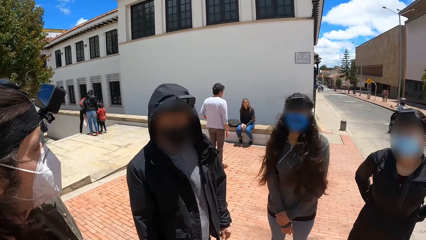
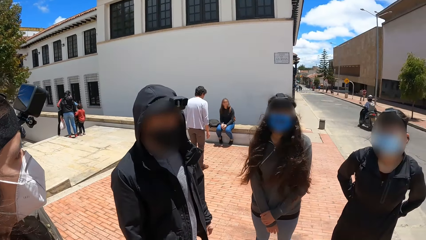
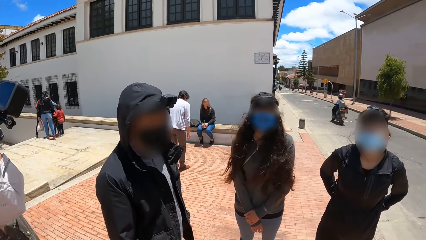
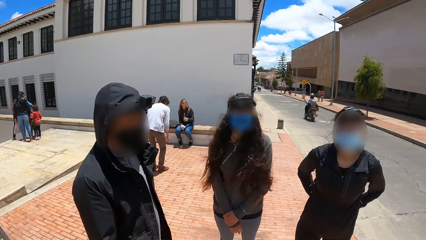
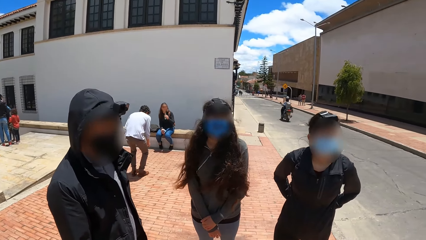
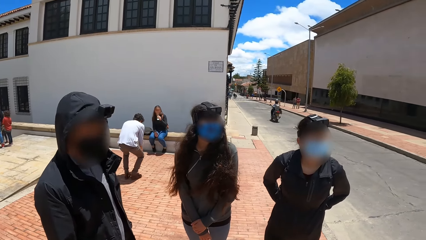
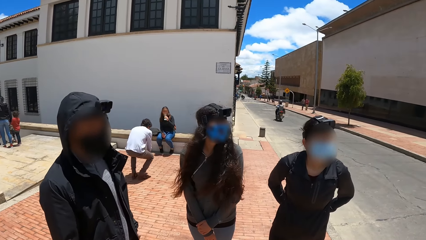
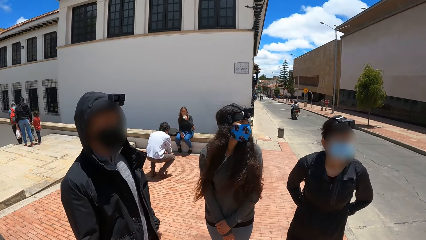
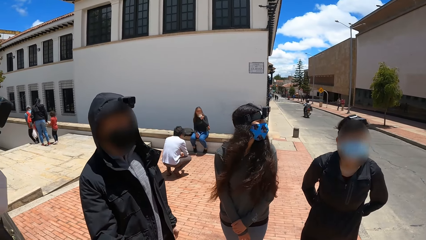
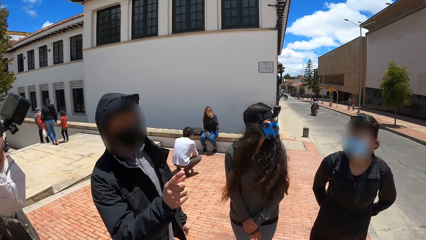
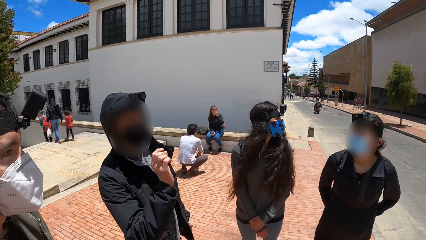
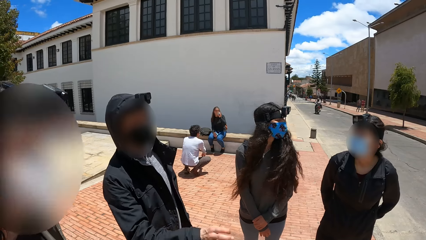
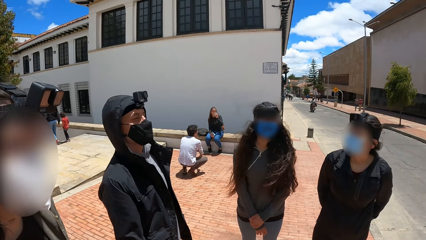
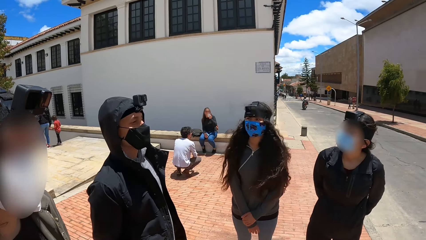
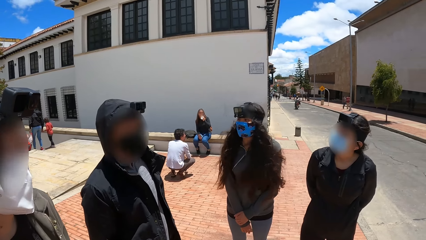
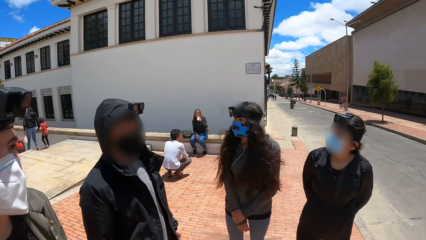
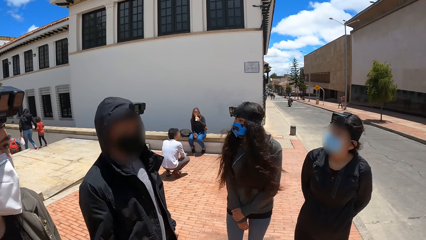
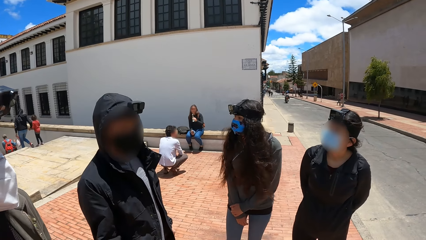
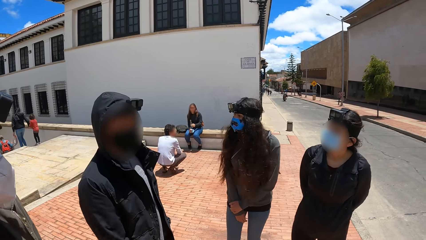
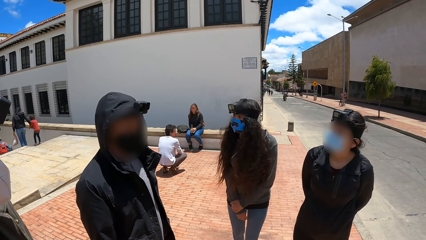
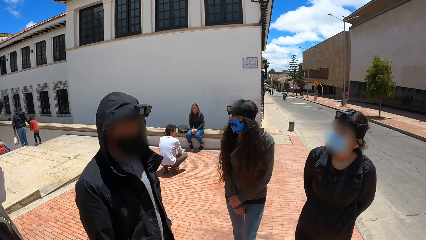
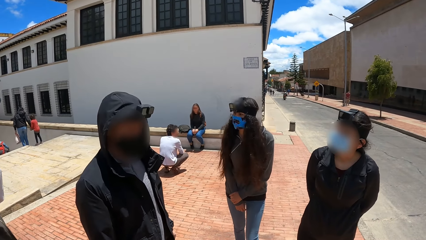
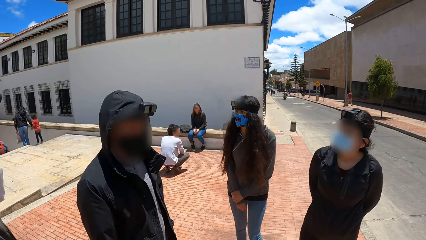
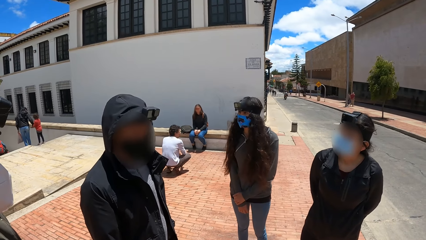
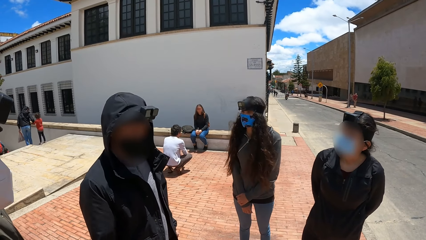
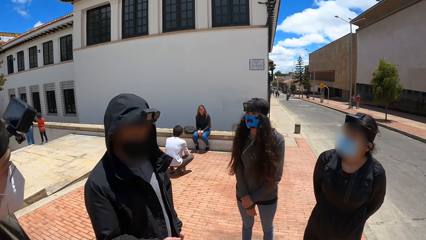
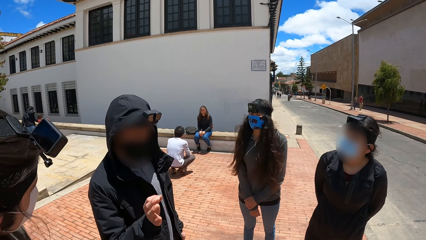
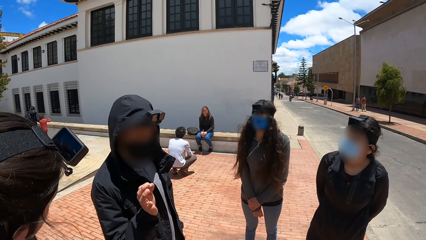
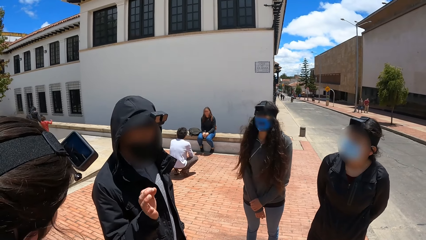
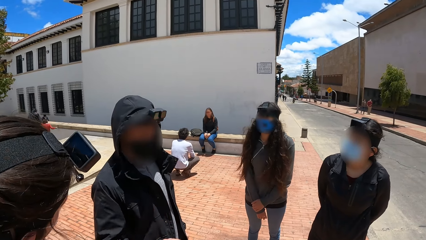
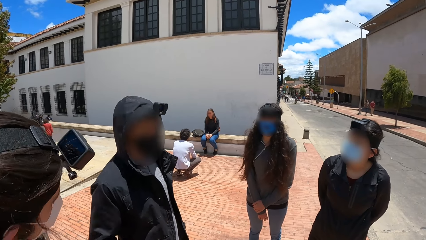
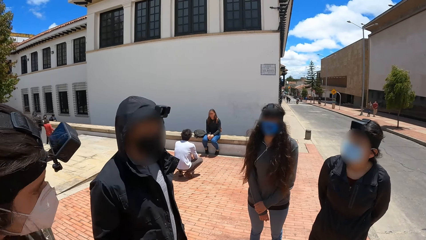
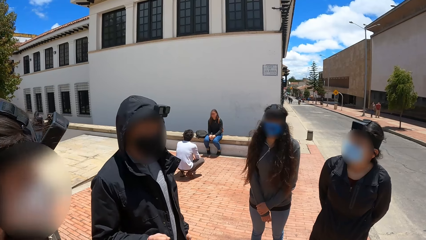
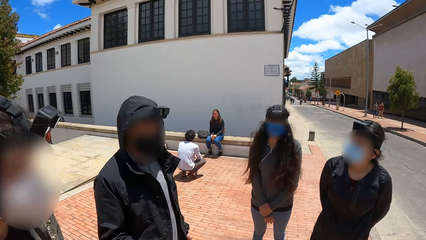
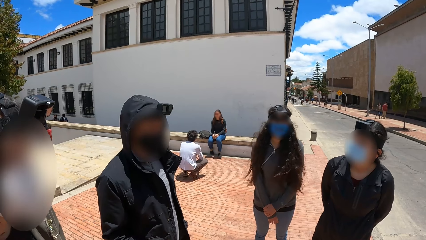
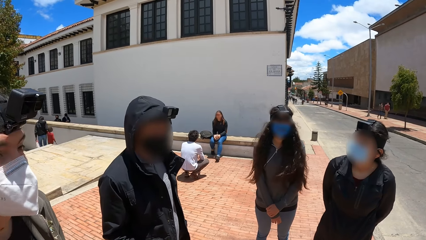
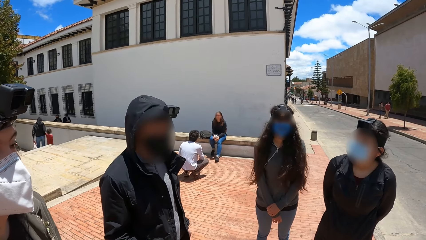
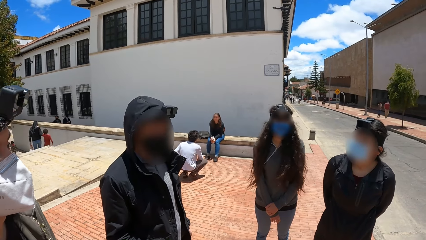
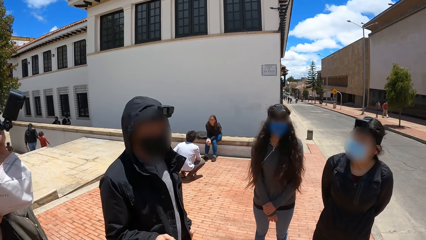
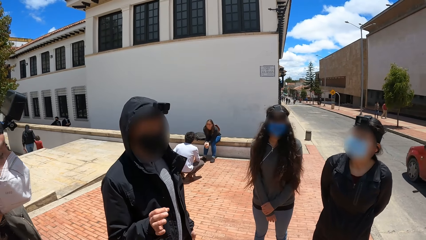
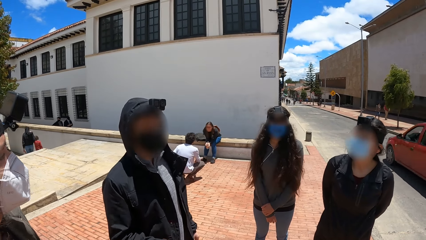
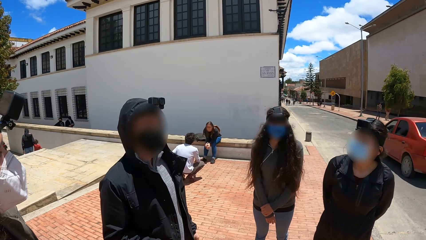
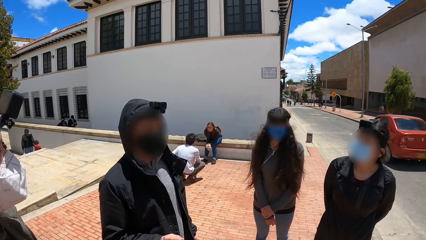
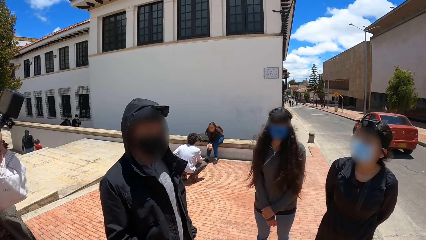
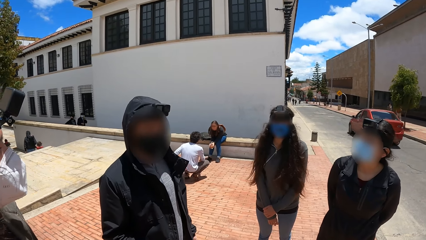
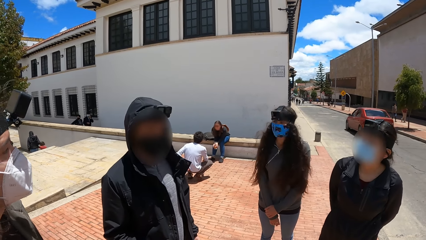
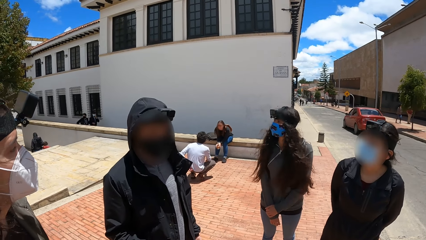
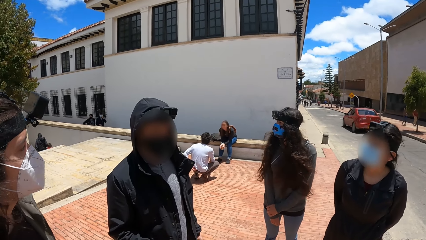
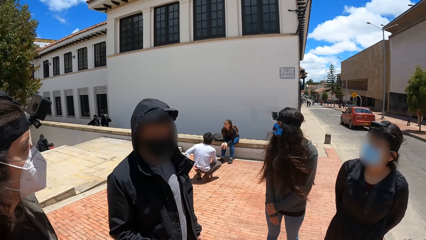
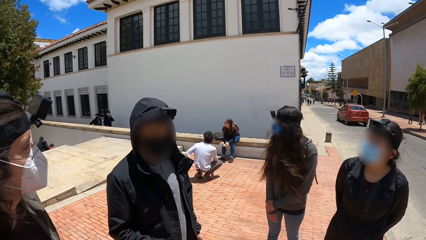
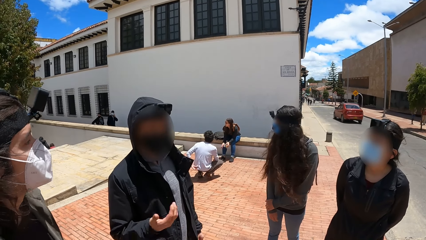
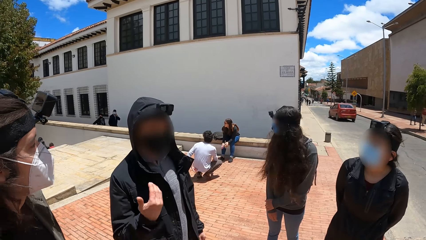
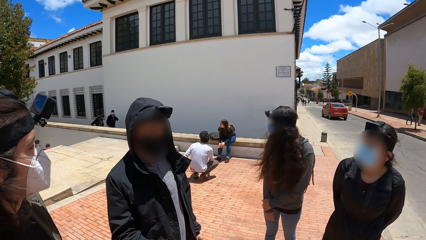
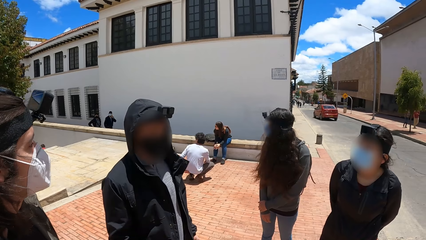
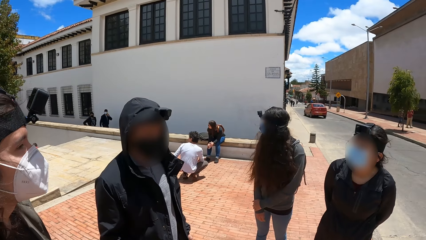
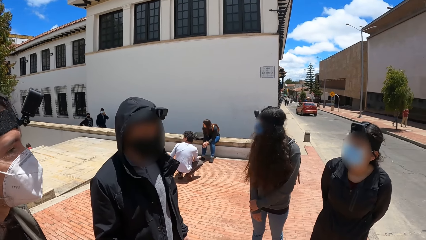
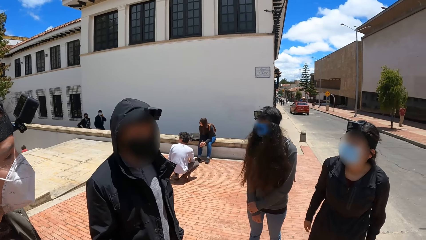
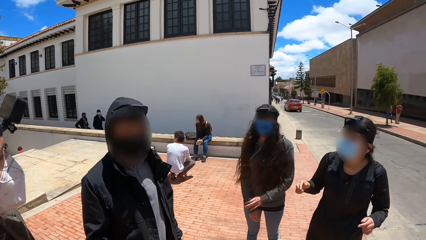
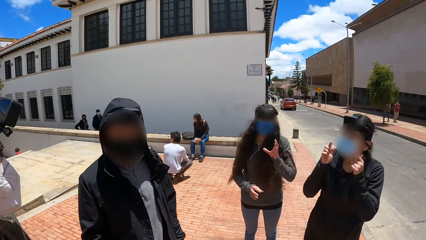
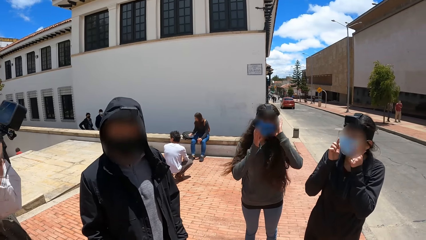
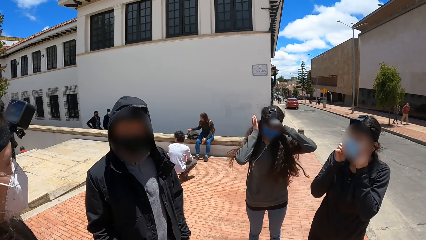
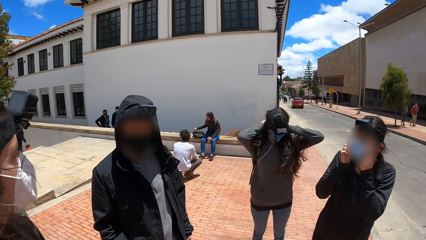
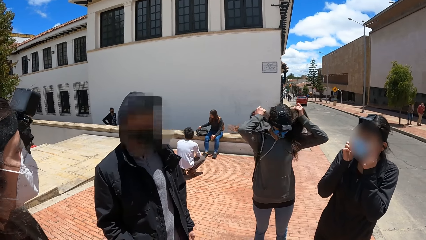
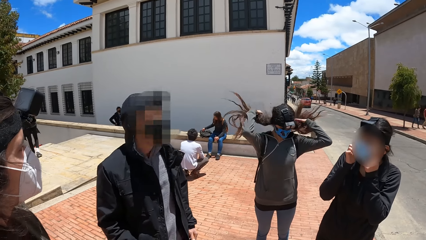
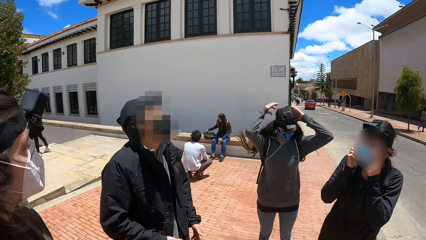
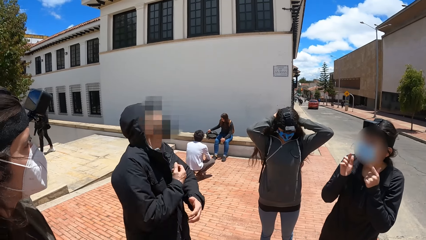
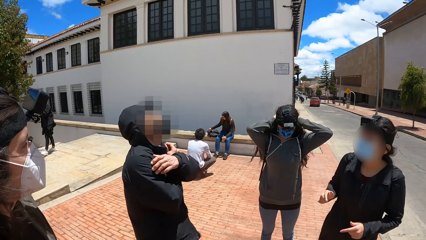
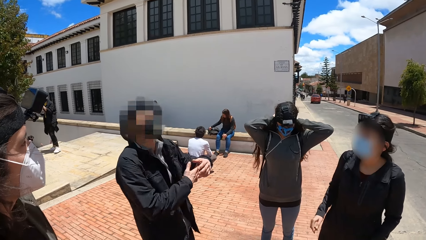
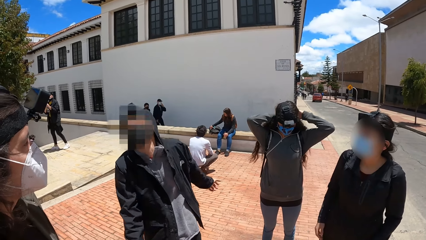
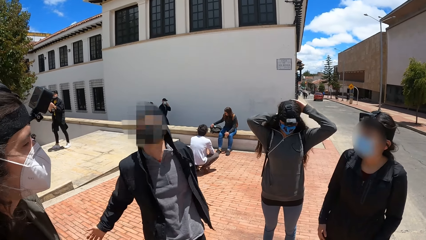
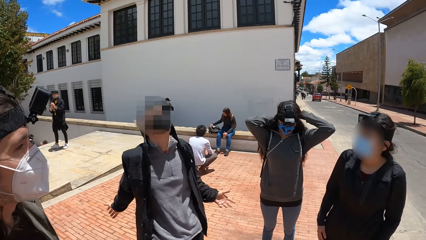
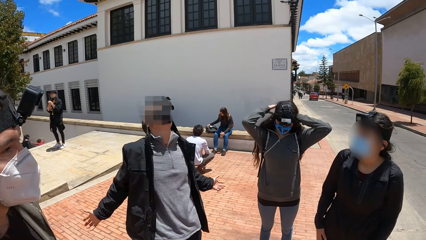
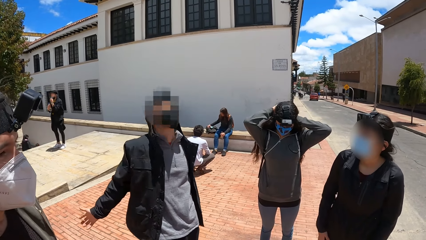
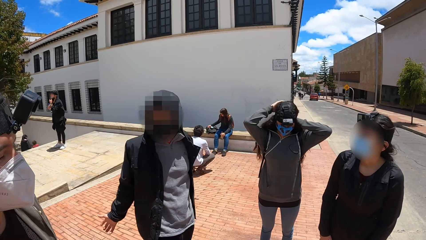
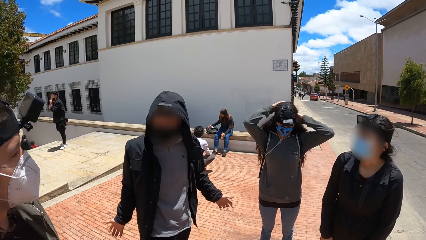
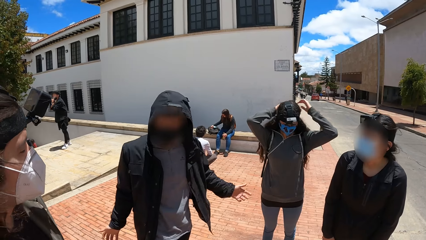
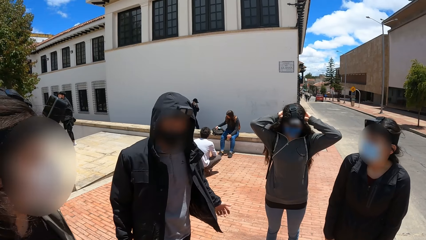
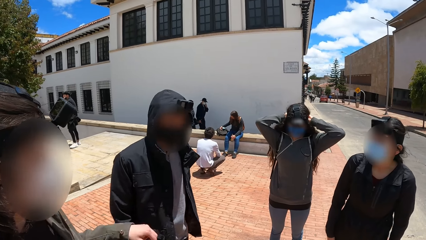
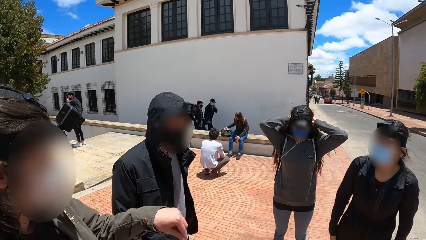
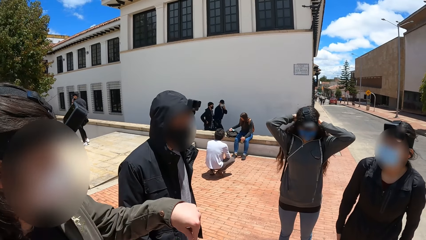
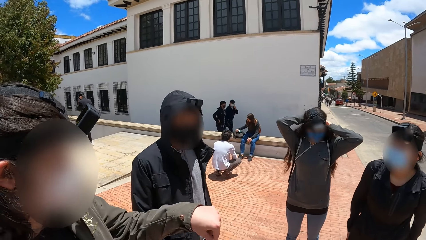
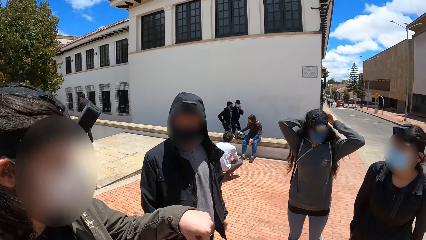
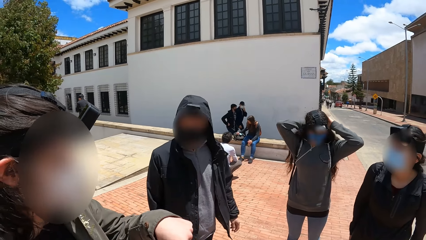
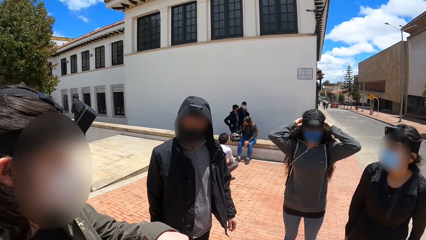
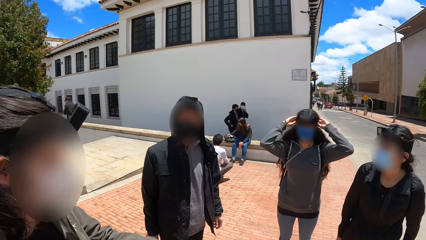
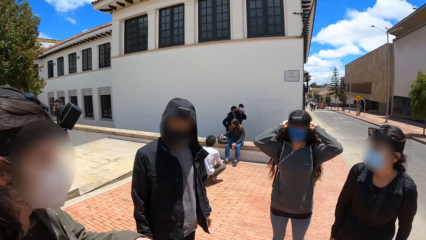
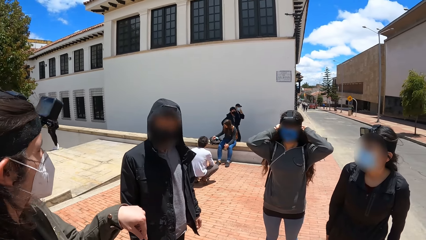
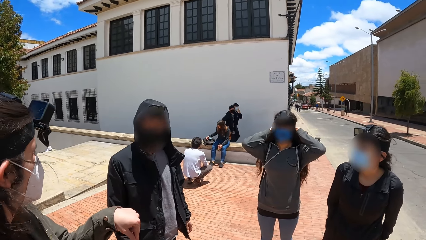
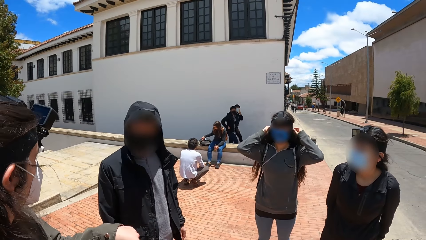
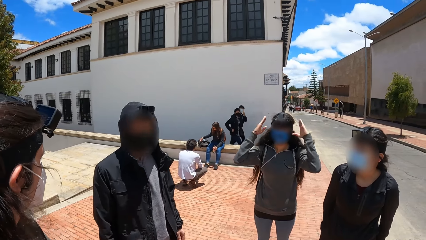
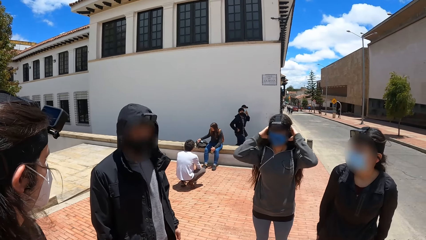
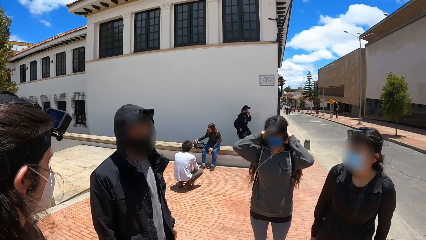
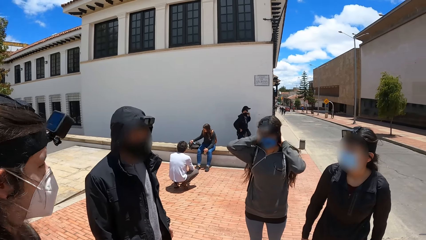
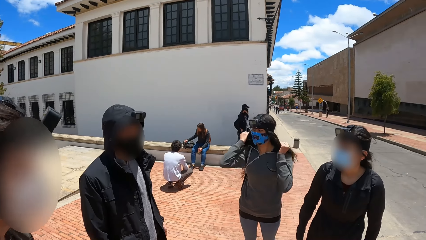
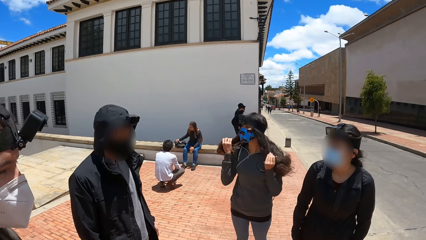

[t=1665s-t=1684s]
A man converses with another man. A lady adjusts her hair with her hands. Another lady adjusts the nose mask on her face with her hands.
